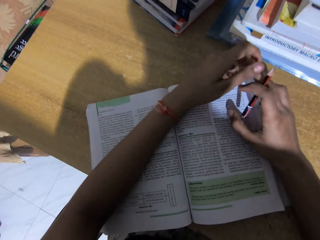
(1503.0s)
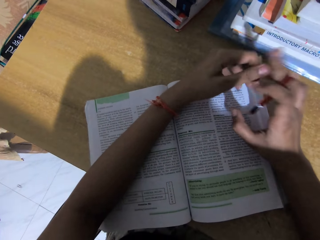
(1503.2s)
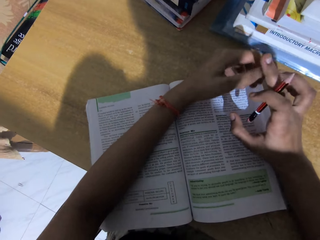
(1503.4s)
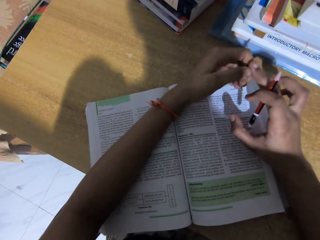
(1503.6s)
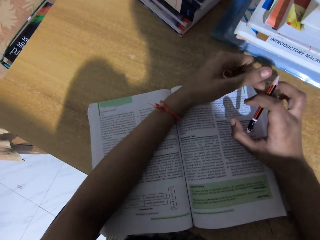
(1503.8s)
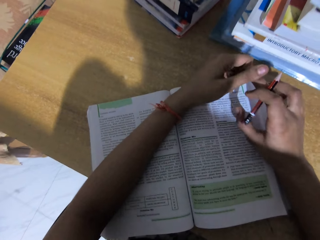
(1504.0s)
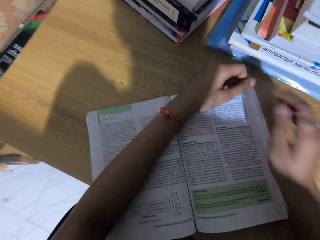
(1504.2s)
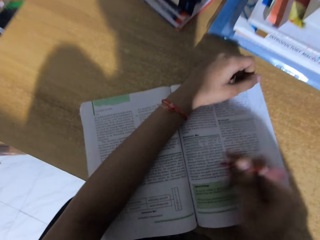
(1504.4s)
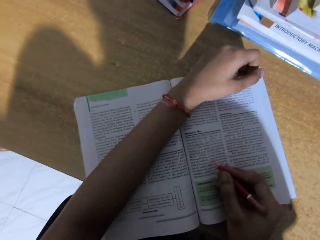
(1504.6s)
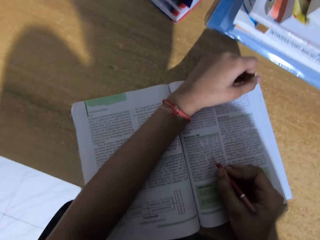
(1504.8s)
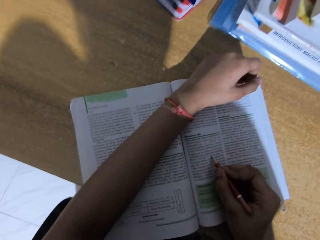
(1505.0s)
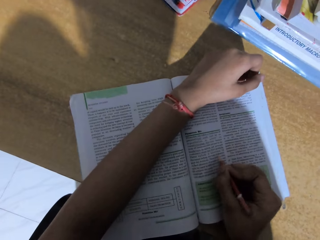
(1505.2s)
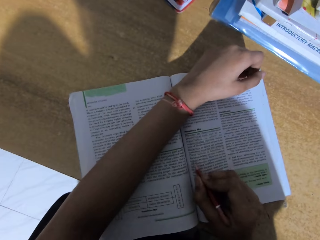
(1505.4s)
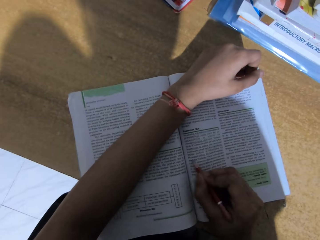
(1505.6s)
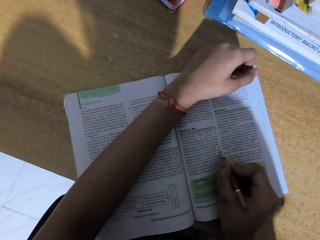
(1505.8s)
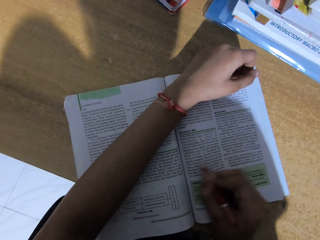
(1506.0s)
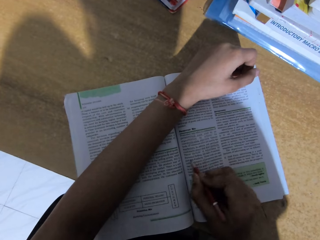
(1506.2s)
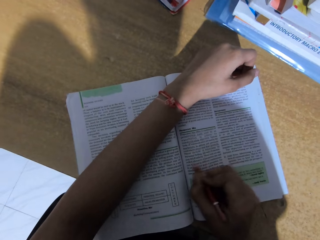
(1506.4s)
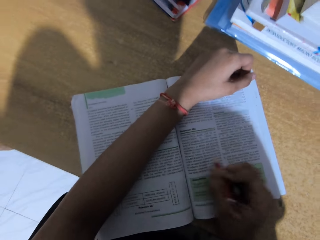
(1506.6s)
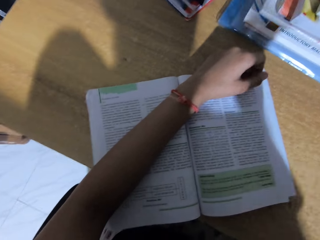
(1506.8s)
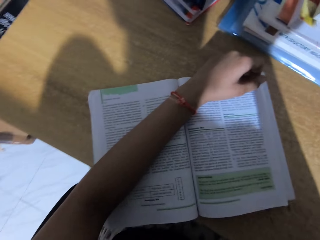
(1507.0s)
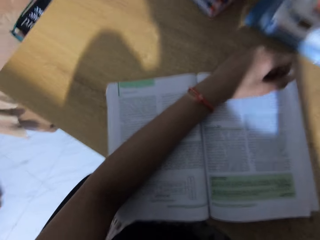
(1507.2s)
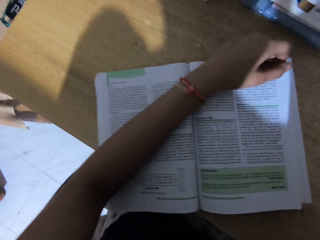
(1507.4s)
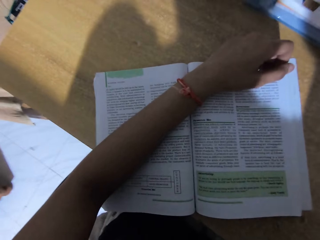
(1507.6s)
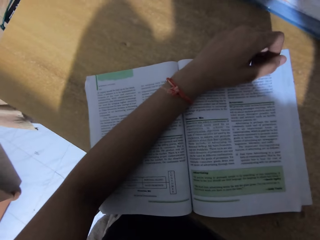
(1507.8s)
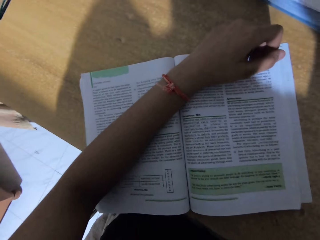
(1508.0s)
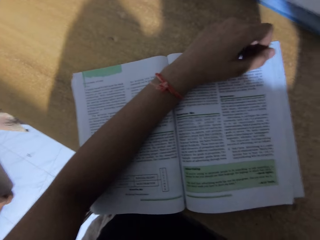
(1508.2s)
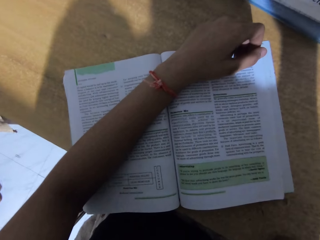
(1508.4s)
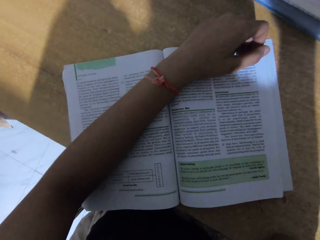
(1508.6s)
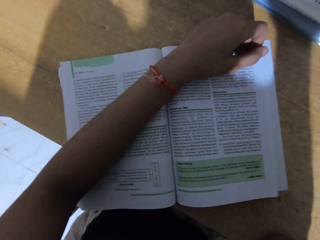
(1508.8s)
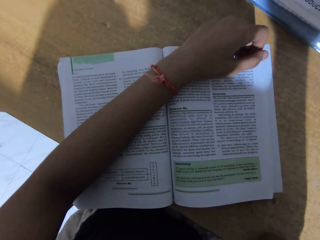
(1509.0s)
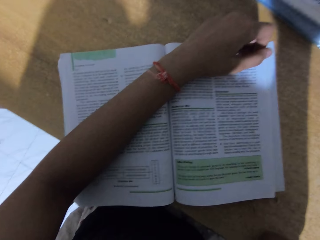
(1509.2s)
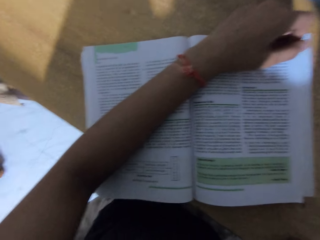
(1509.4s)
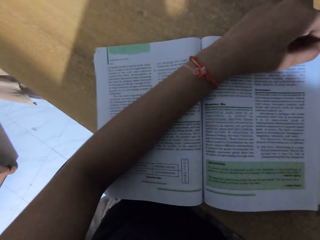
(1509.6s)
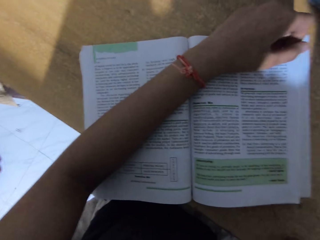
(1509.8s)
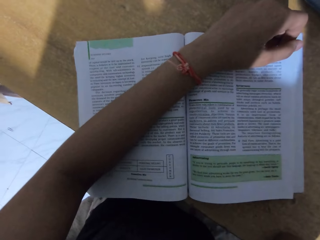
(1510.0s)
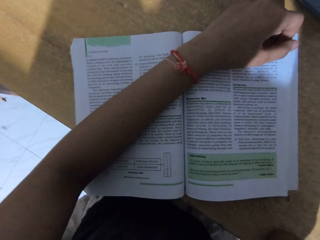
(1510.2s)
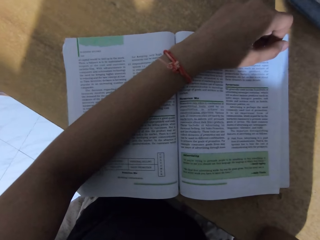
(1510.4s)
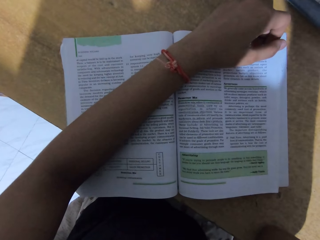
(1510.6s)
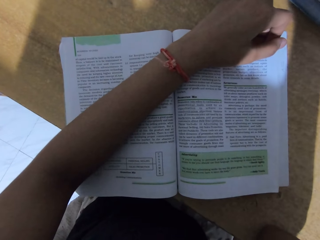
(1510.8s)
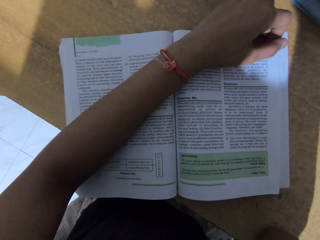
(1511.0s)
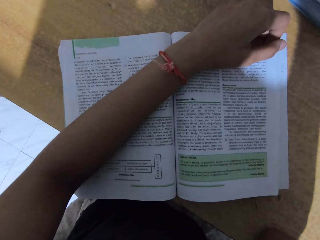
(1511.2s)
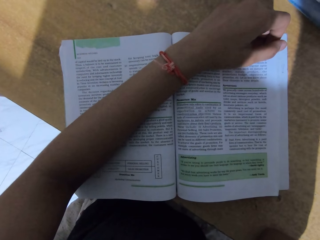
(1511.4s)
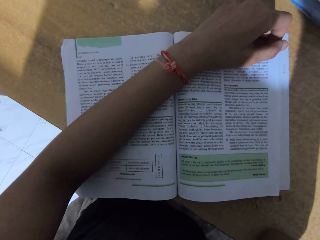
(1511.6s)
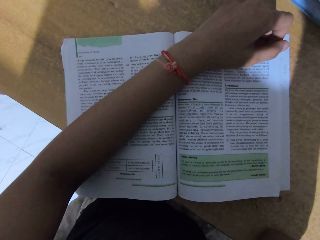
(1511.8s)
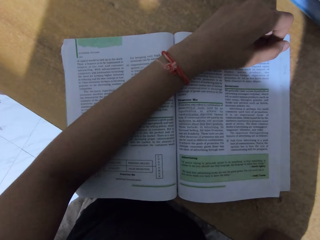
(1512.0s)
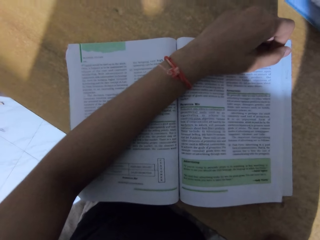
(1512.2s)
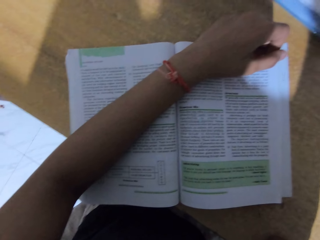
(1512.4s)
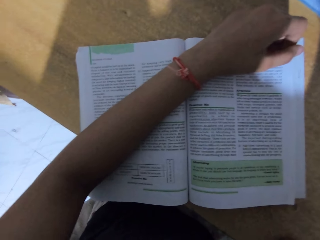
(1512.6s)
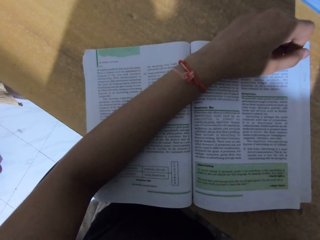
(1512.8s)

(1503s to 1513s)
The camera wearer writes on the book. They underline the book. They read the book.

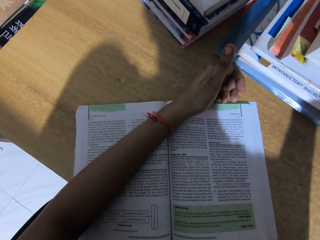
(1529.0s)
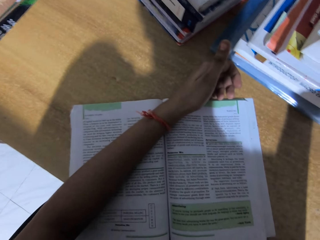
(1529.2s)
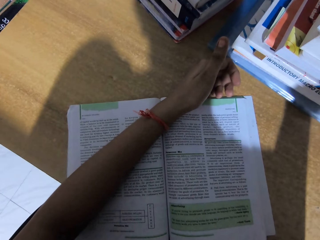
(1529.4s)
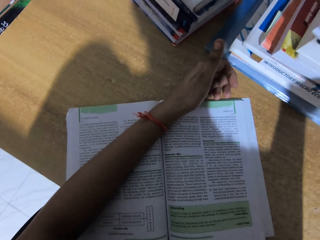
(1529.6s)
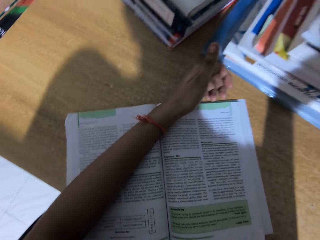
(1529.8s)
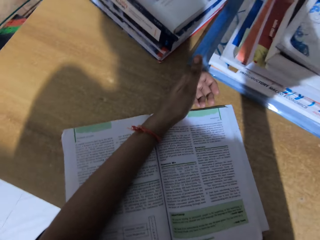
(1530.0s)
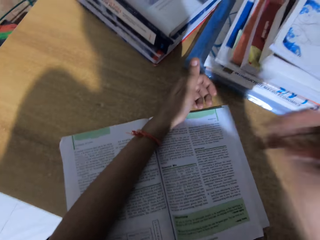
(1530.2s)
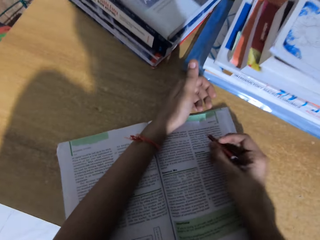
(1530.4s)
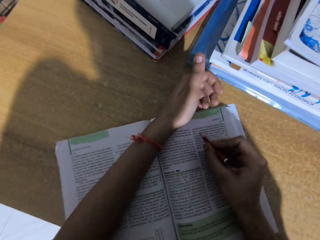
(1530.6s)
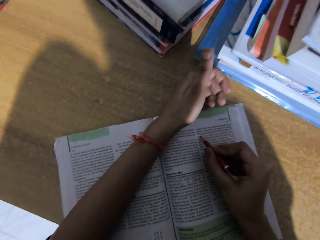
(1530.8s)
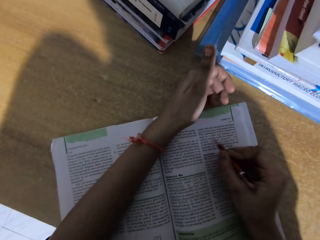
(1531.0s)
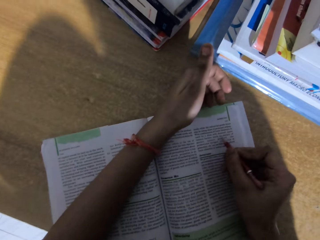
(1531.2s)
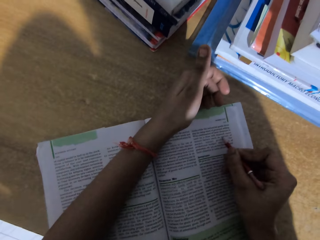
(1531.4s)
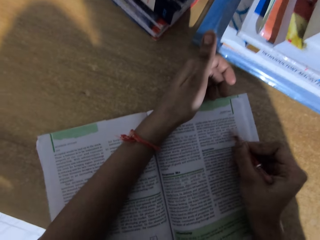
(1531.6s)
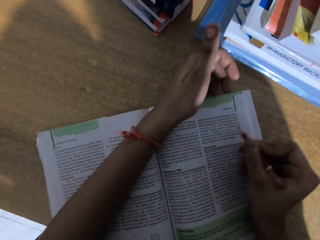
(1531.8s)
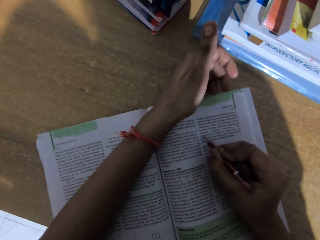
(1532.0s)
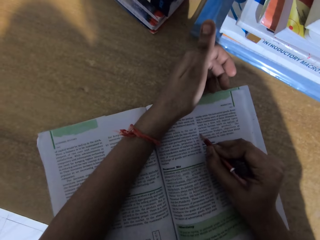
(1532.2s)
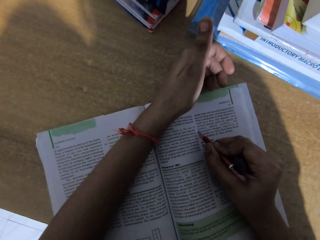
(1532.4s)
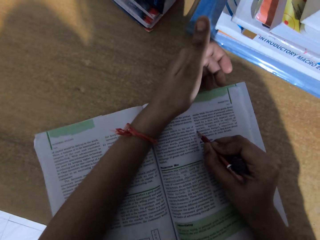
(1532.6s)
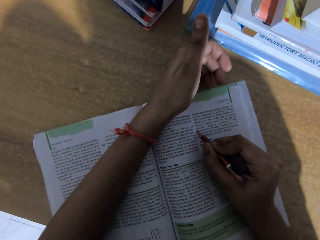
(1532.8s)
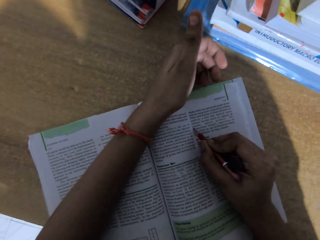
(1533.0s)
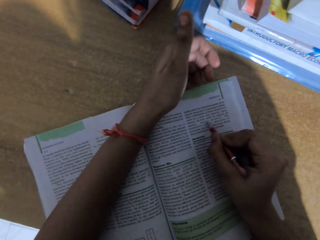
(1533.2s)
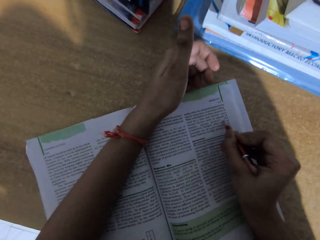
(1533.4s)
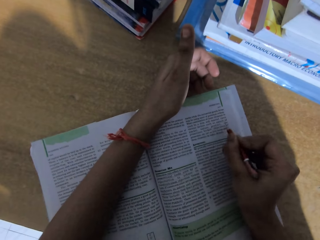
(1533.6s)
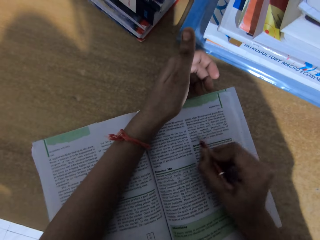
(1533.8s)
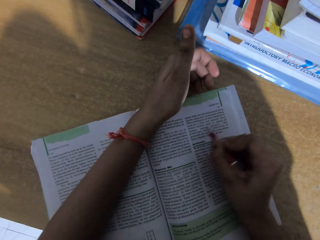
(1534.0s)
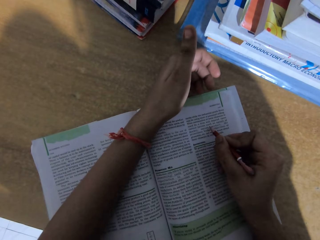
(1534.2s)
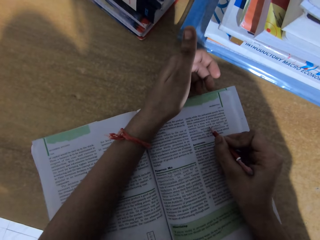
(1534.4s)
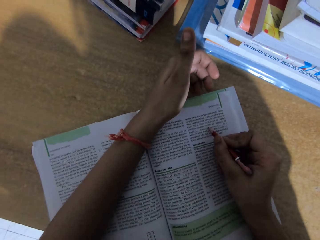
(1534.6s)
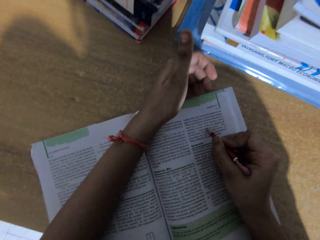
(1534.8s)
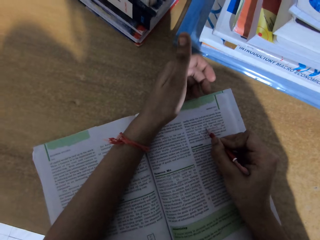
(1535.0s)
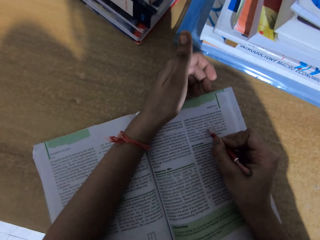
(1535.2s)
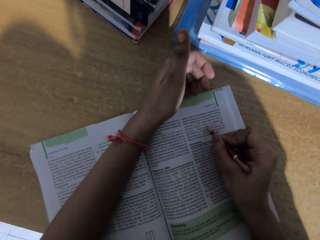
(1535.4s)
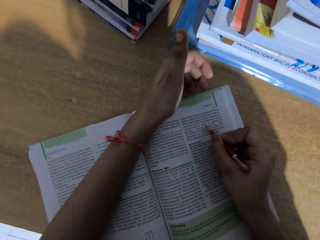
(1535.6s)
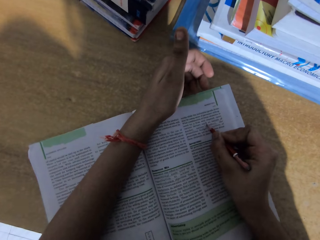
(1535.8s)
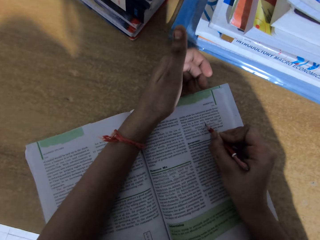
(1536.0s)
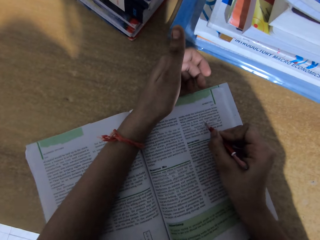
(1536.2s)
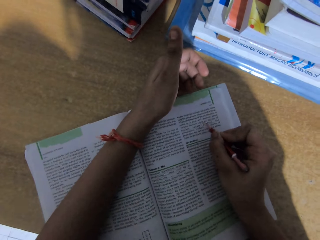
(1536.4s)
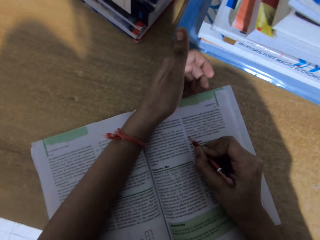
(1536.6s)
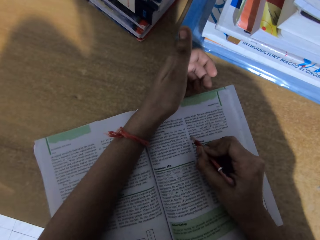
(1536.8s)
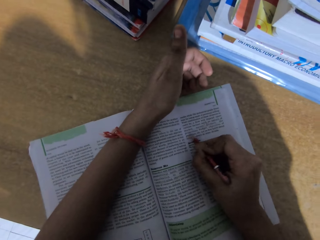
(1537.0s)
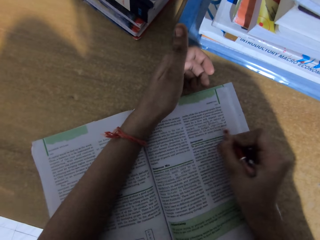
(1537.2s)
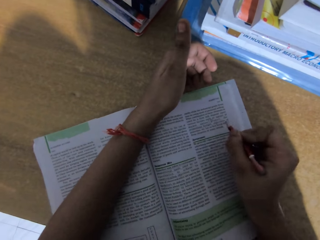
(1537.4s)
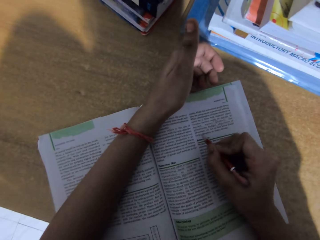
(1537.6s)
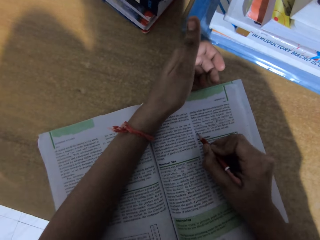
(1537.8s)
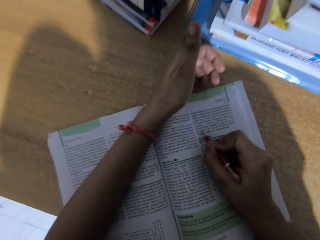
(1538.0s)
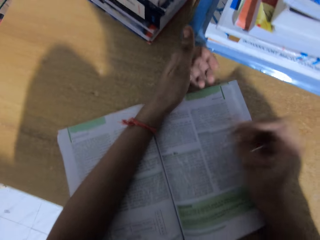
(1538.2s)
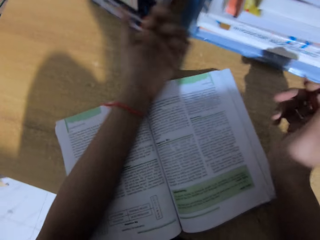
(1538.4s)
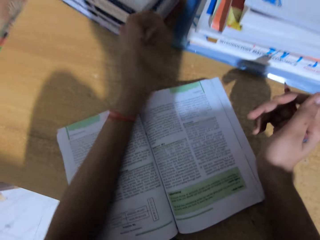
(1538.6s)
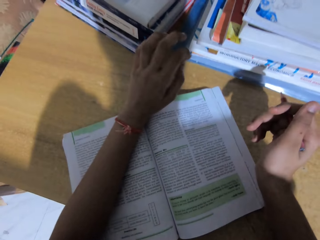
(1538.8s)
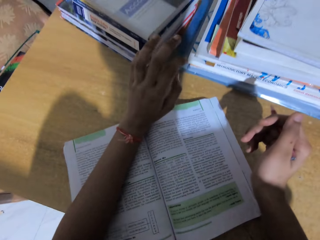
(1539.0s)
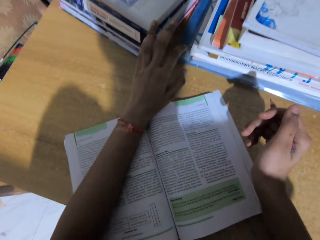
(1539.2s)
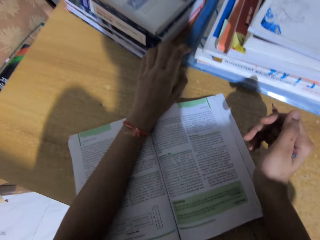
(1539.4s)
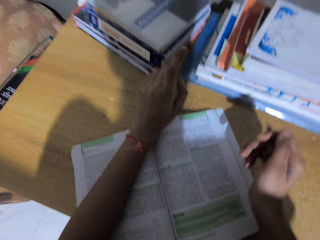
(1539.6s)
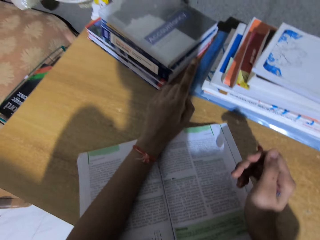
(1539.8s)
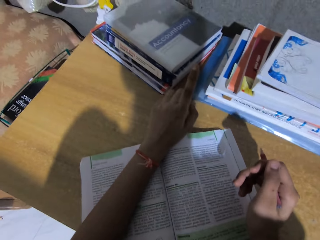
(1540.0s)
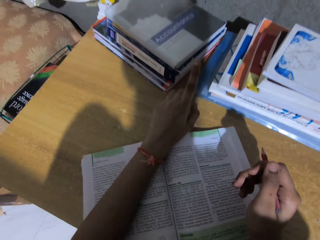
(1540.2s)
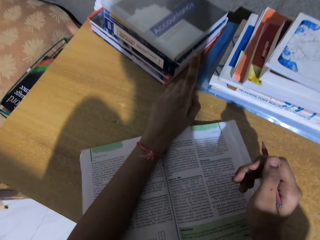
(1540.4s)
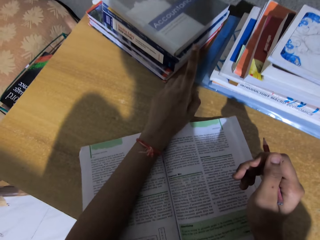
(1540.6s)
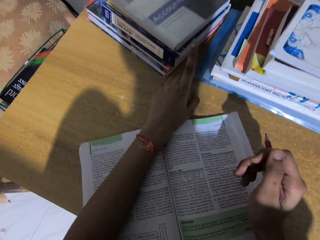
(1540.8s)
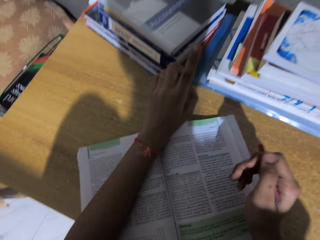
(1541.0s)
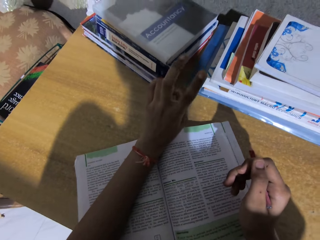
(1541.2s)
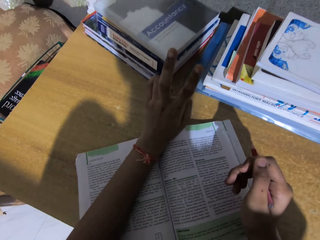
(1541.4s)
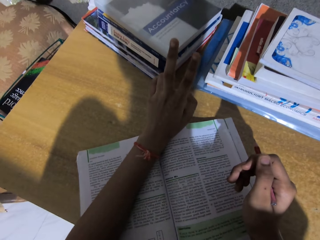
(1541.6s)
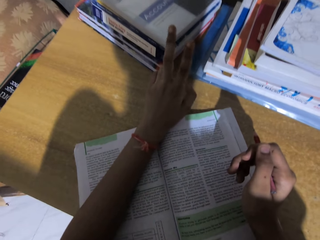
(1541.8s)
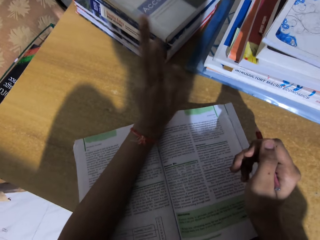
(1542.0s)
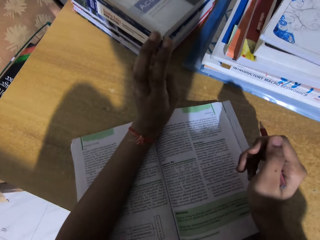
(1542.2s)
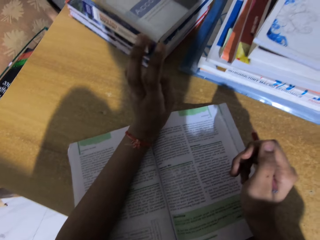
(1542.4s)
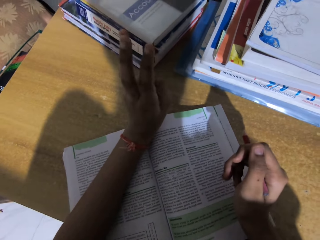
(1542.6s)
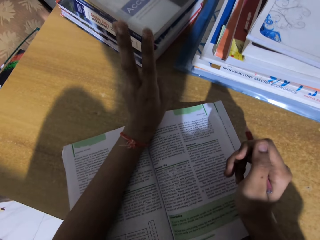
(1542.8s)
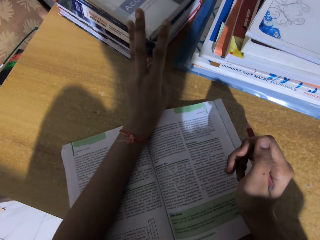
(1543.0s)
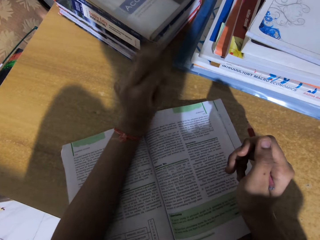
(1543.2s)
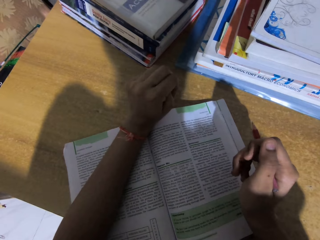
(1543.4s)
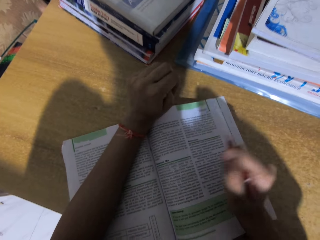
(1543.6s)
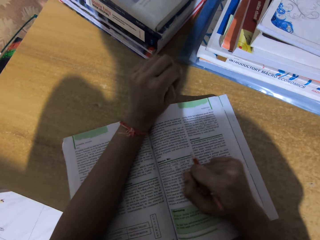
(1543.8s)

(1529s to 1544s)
The camera wearer writes on the book. She underlines the book. She writes on the book. She underlines the book. She reads the book. She moves her hands.
